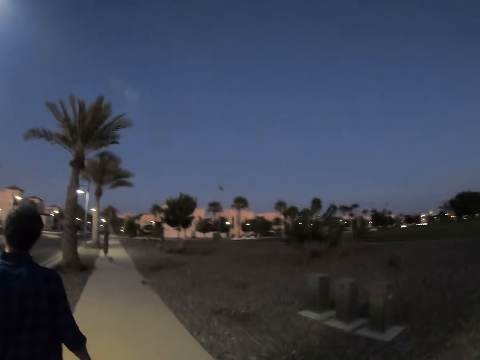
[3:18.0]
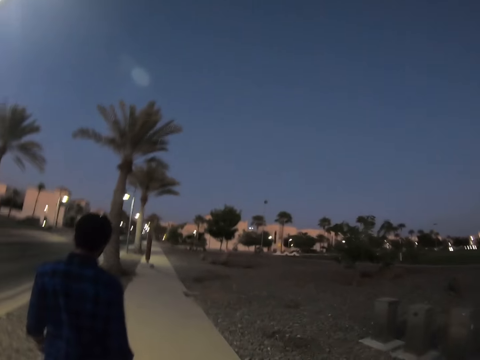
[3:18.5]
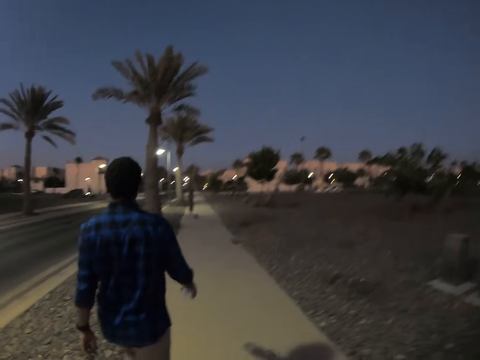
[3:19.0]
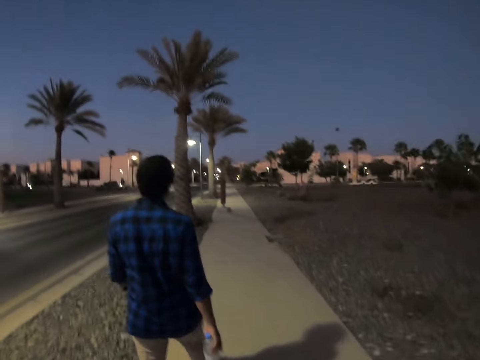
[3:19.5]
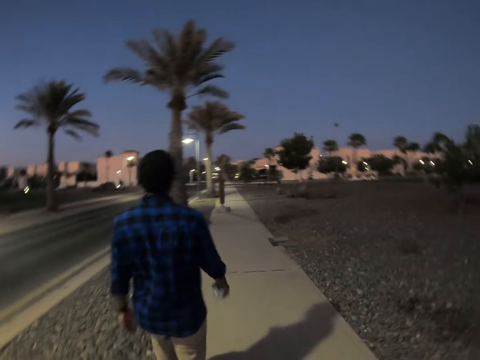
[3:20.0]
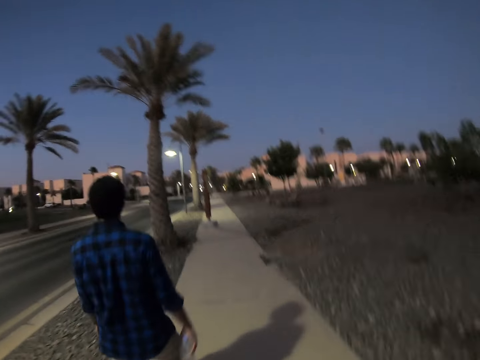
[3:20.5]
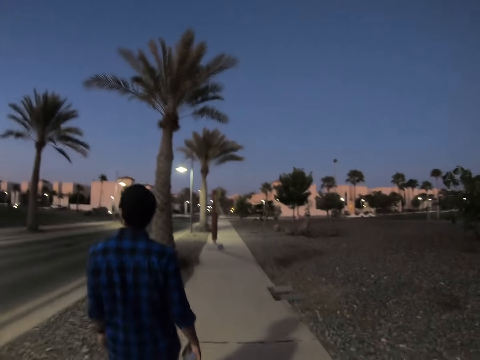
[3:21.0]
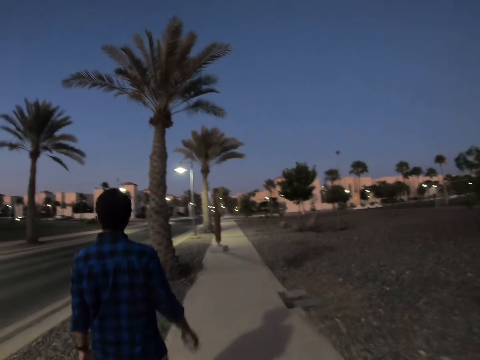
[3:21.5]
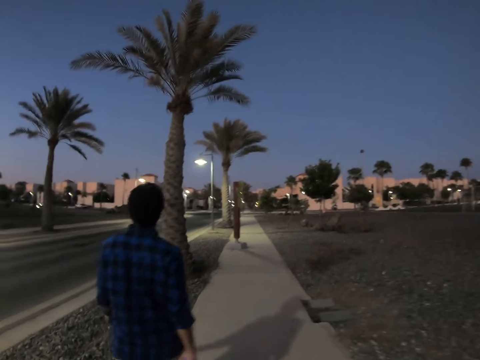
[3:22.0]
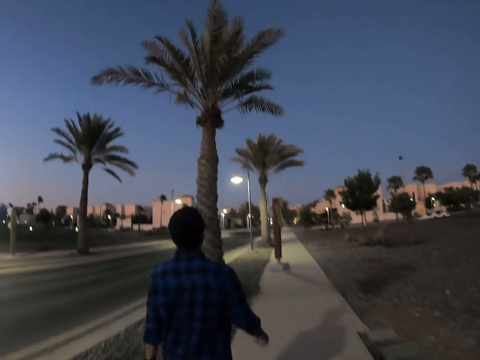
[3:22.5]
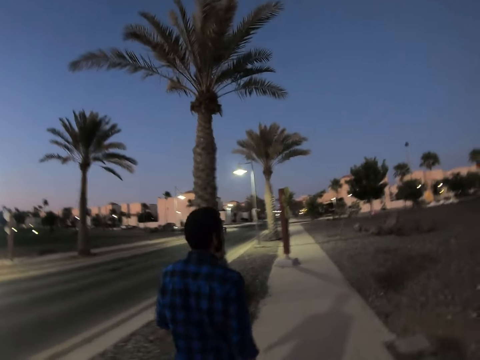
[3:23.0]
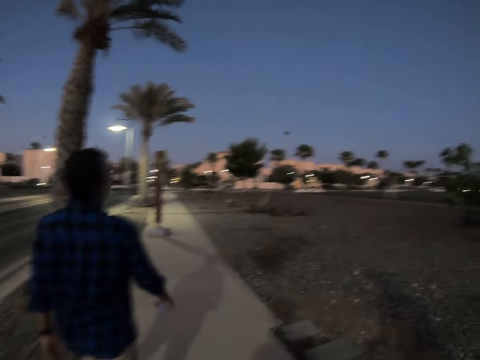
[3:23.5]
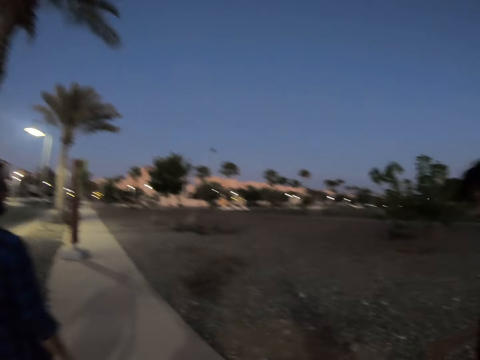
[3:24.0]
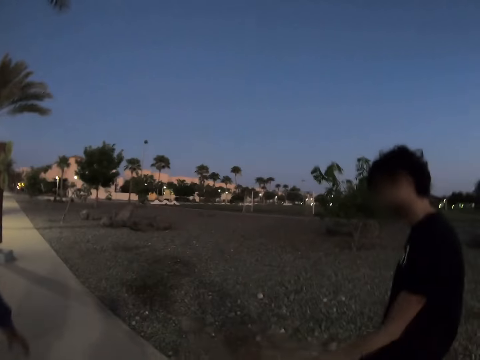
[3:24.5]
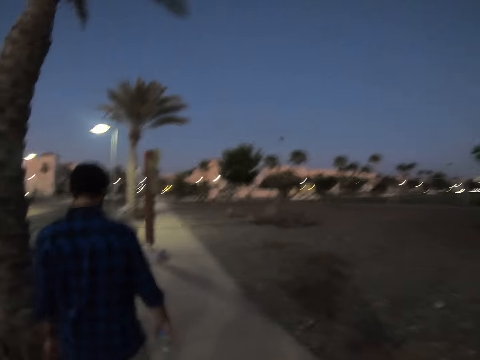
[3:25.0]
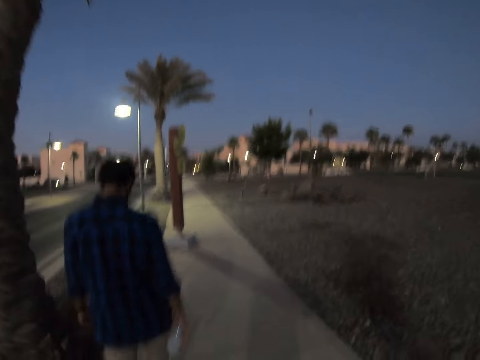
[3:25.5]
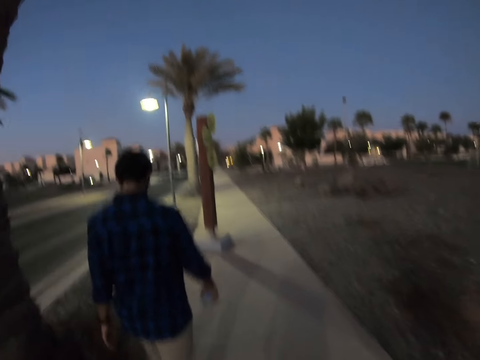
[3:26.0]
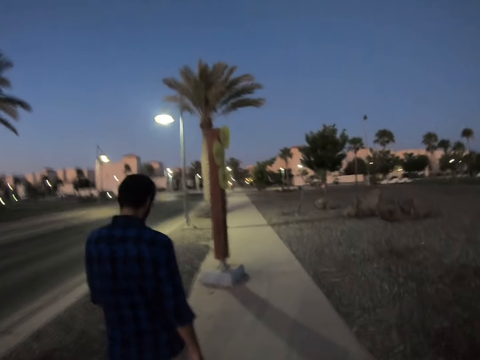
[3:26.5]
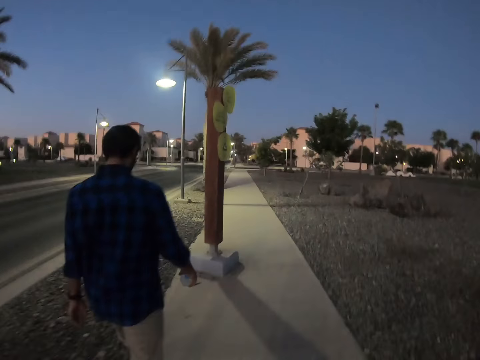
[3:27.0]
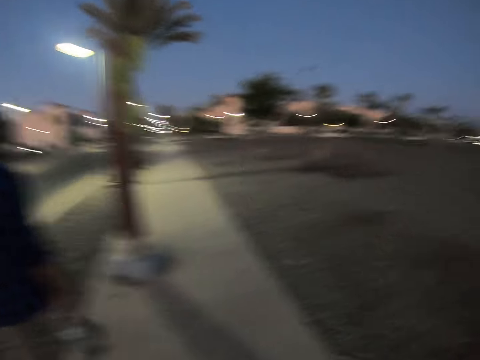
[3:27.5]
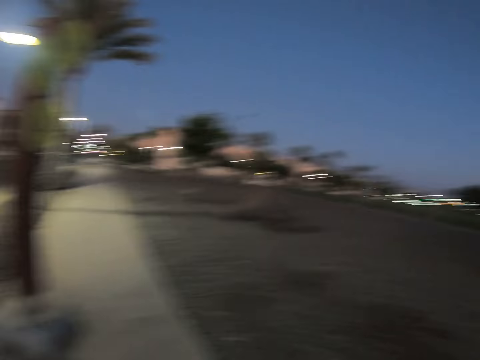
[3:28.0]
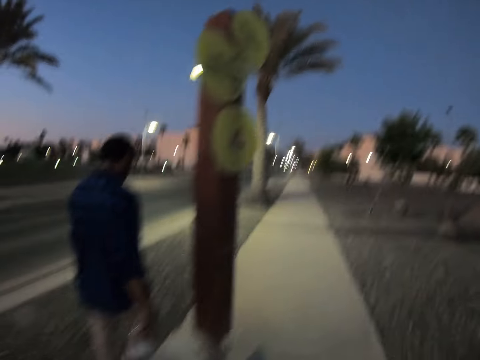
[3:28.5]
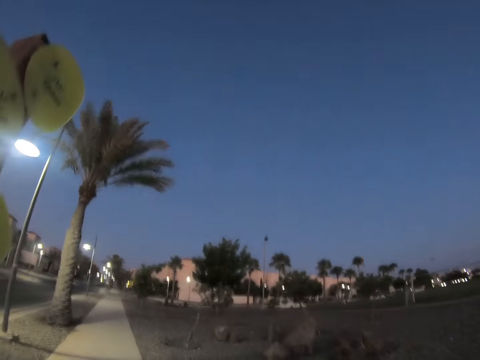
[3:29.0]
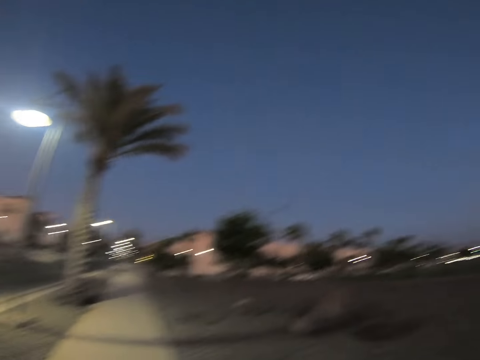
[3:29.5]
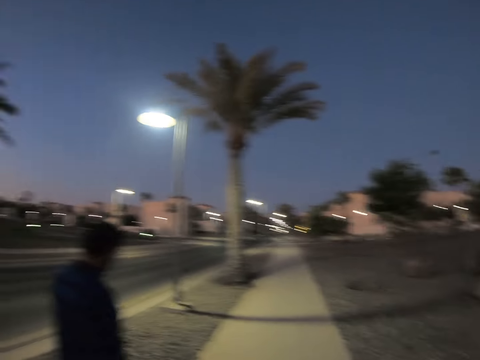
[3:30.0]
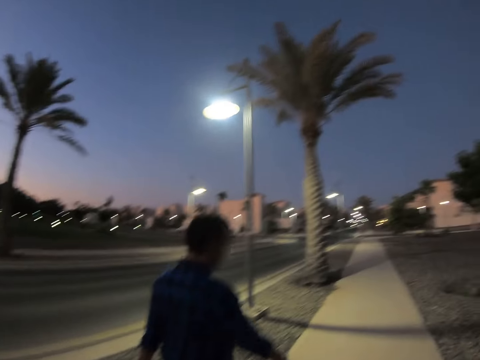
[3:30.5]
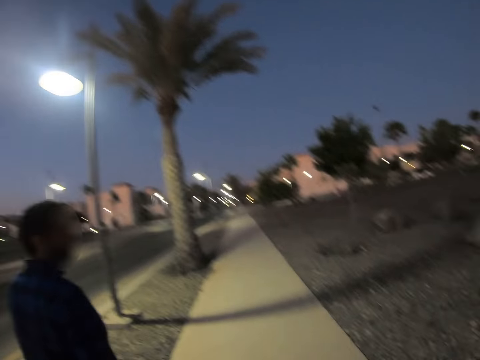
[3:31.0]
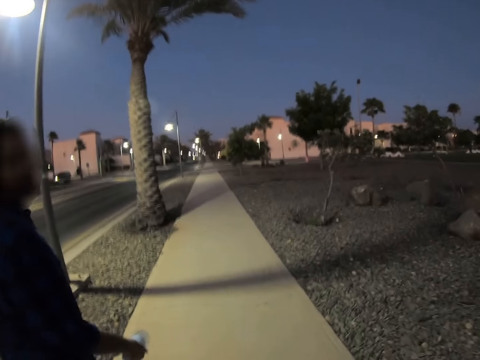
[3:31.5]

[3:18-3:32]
The camera wearer walks on the pavement.

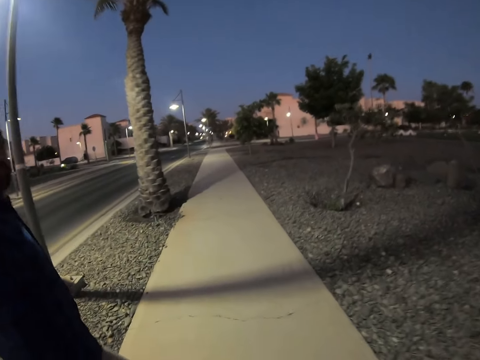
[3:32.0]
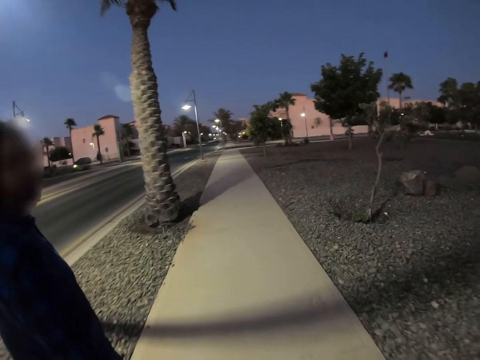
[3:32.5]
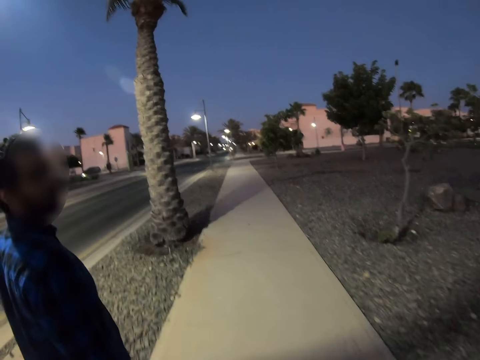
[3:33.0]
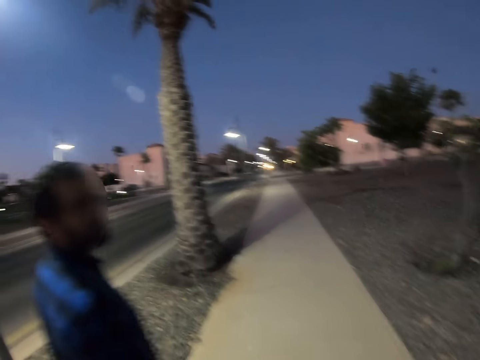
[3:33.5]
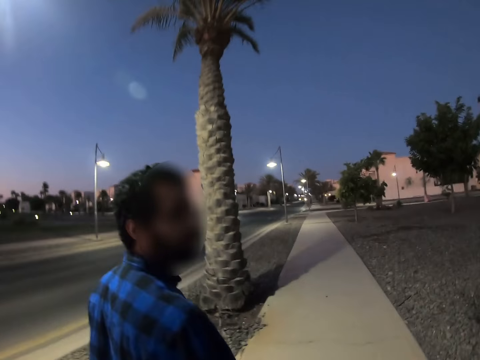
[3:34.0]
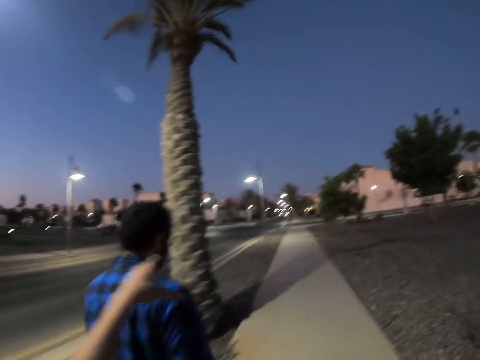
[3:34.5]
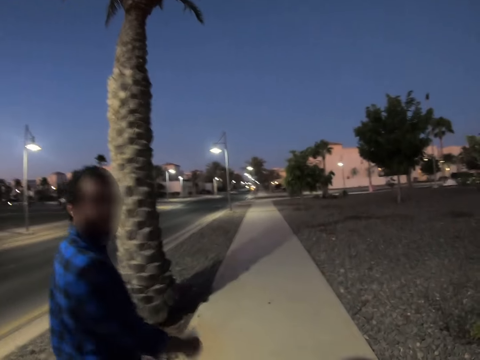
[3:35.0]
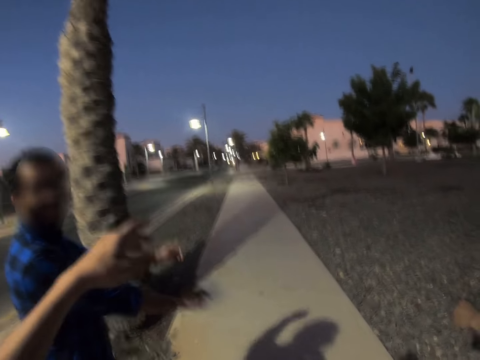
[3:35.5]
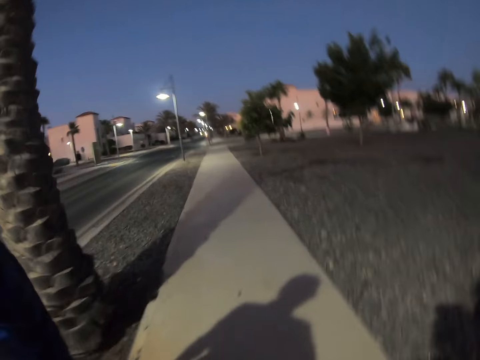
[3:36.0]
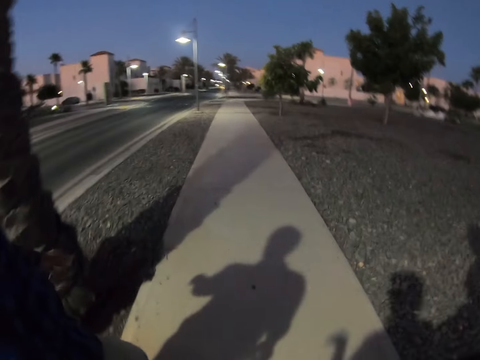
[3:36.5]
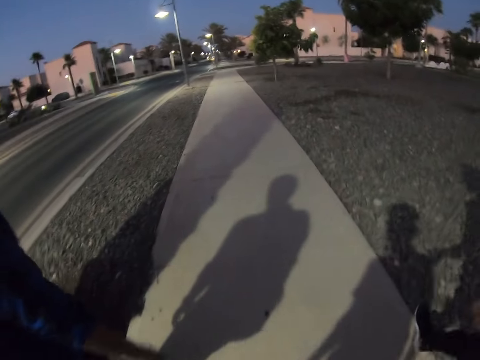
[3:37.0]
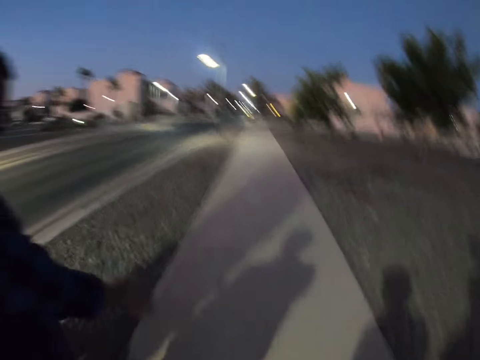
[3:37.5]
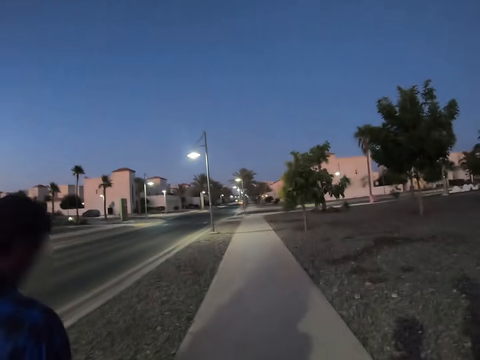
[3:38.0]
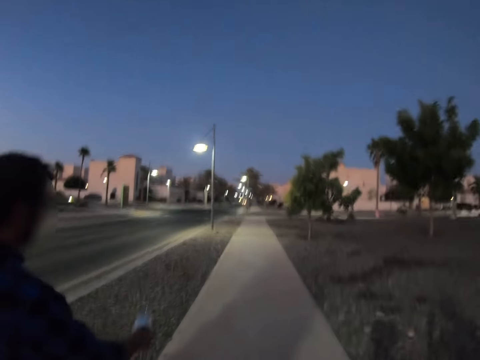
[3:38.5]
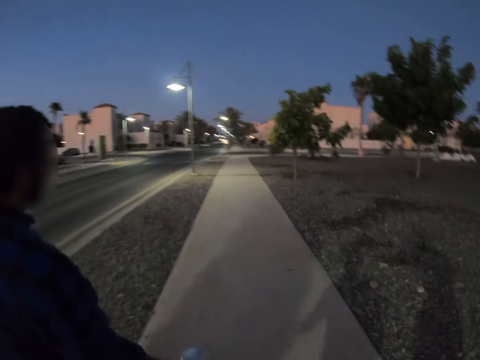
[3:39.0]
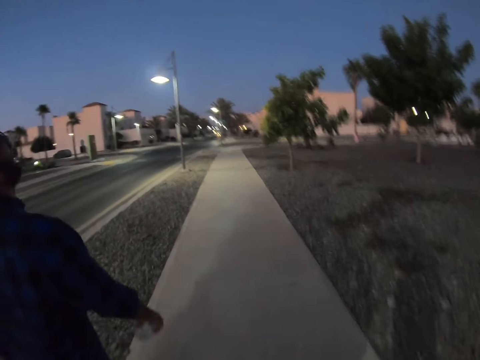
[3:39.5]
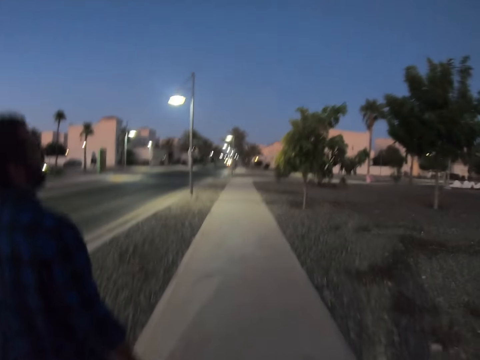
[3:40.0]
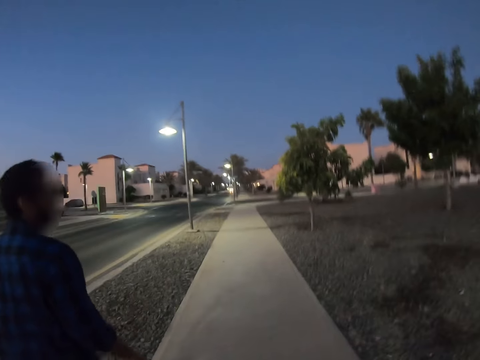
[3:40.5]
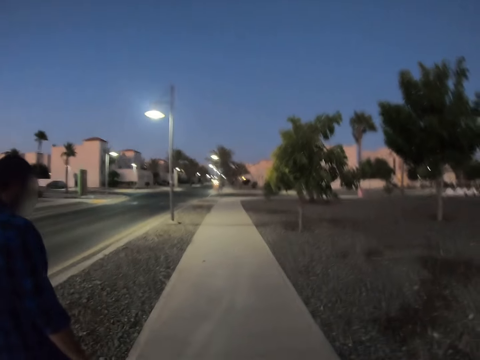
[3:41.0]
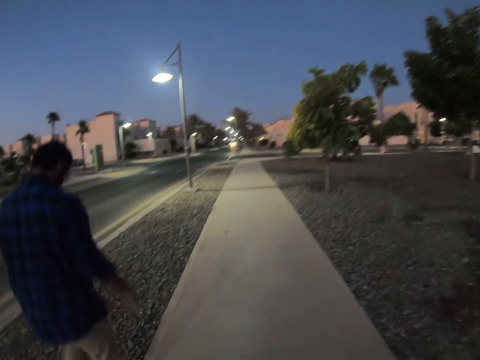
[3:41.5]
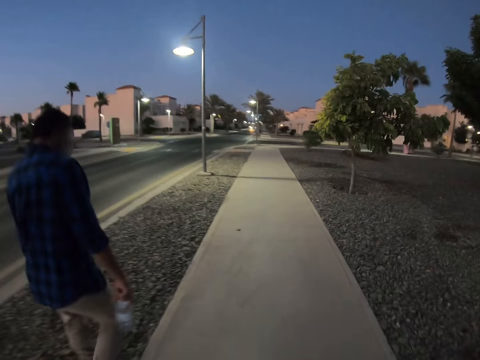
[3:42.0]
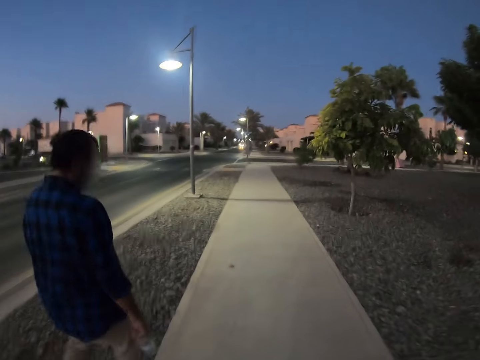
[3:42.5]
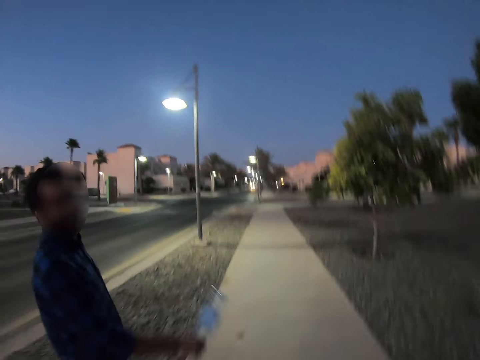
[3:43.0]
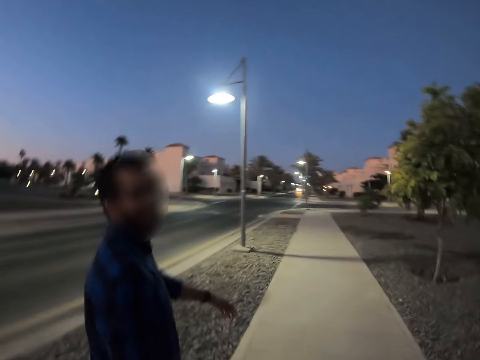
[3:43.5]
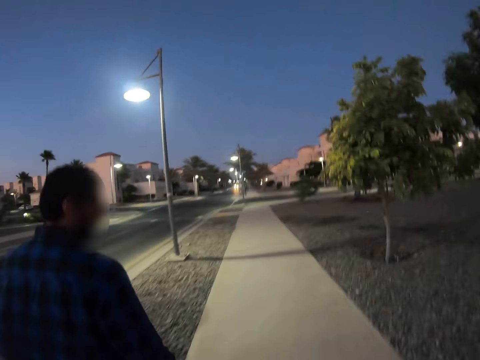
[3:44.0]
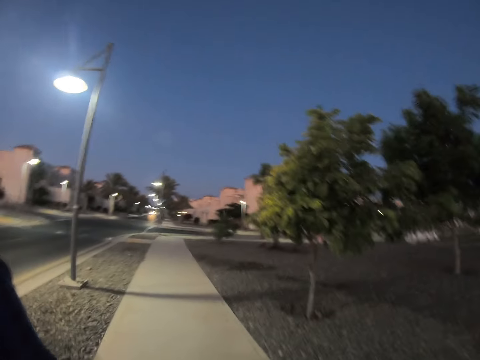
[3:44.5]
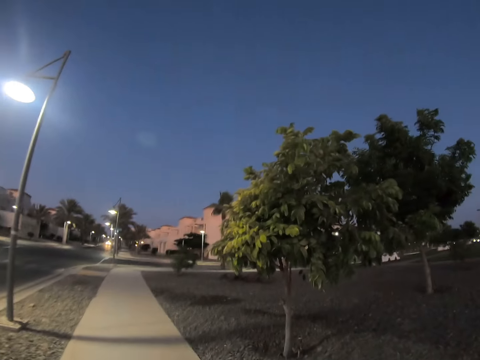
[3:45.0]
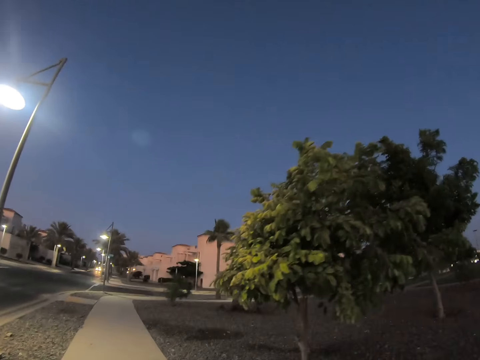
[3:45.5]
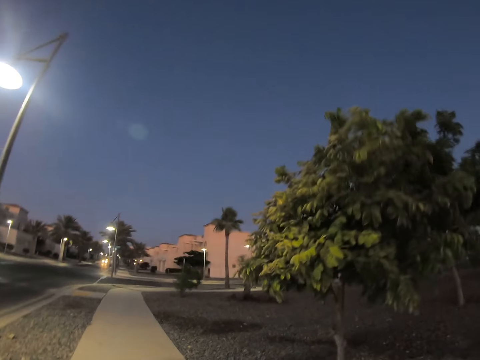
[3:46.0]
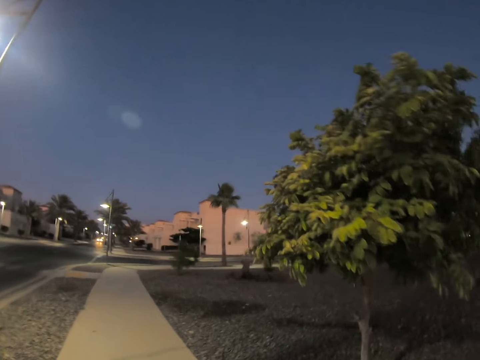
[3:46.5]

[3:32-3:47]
The camera wearer pushes a man. They talk with the man, and walk on the pavement. The man walks on the pavement.
